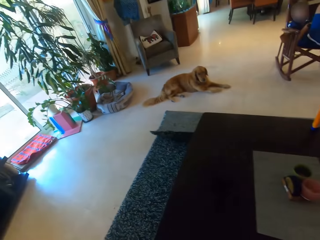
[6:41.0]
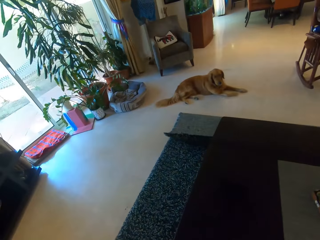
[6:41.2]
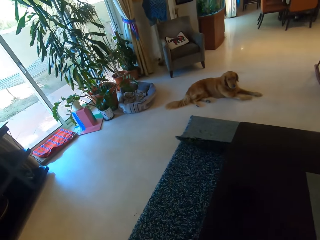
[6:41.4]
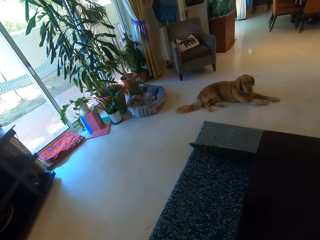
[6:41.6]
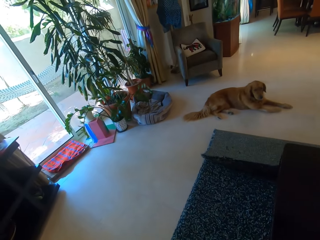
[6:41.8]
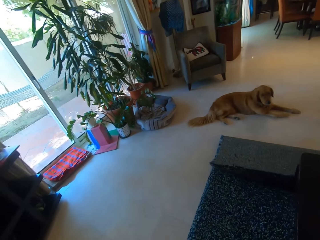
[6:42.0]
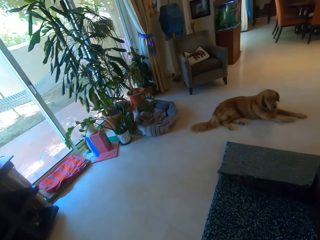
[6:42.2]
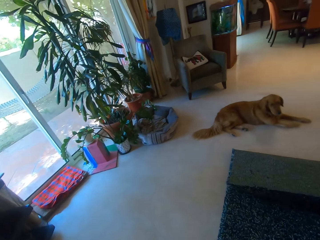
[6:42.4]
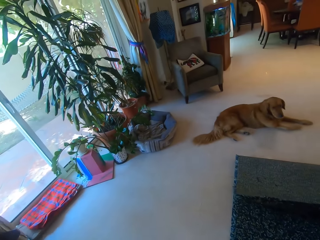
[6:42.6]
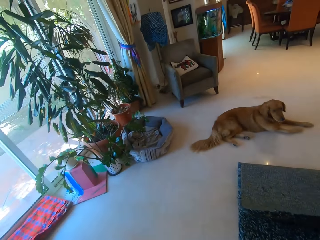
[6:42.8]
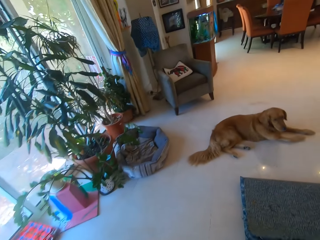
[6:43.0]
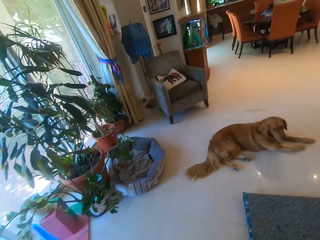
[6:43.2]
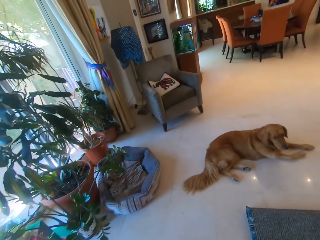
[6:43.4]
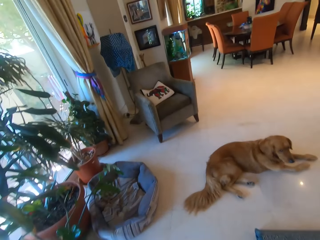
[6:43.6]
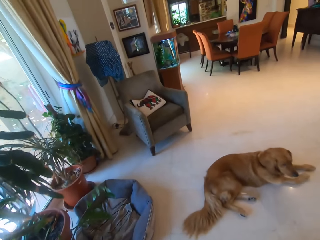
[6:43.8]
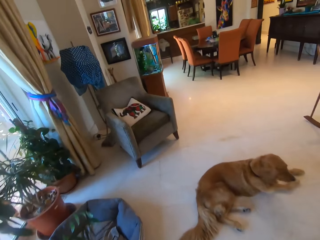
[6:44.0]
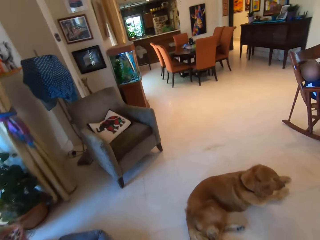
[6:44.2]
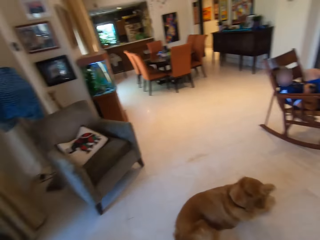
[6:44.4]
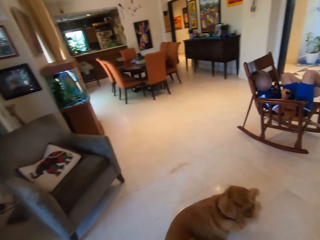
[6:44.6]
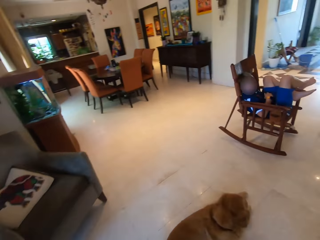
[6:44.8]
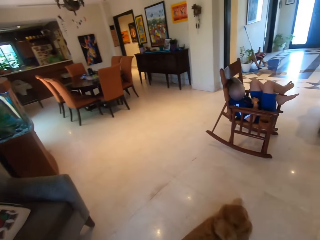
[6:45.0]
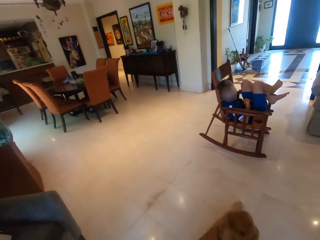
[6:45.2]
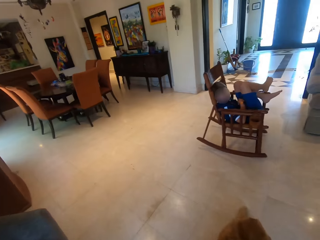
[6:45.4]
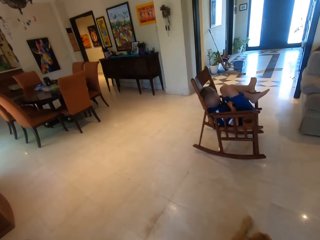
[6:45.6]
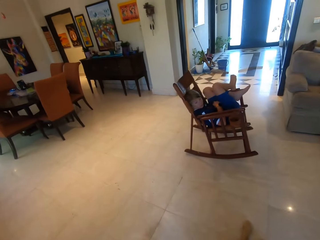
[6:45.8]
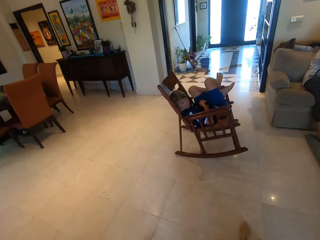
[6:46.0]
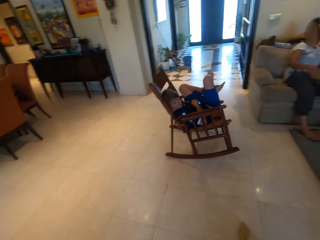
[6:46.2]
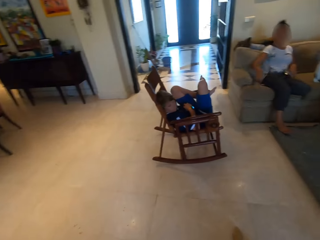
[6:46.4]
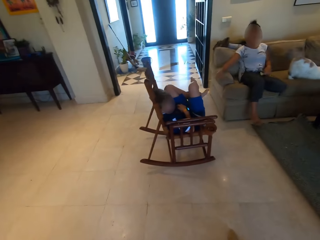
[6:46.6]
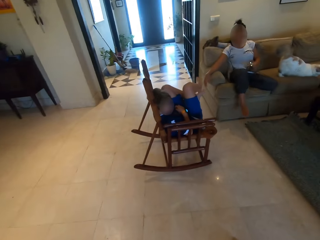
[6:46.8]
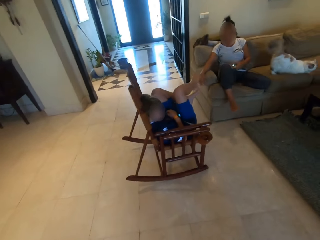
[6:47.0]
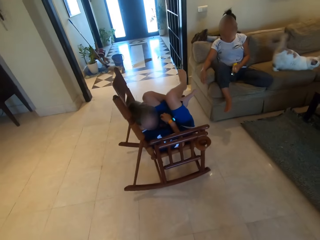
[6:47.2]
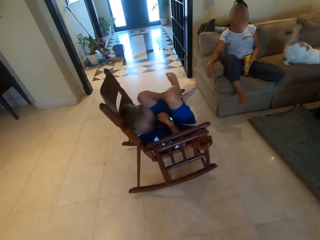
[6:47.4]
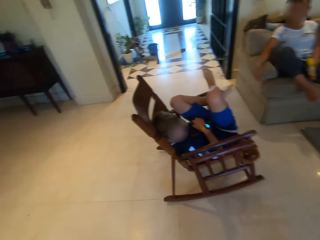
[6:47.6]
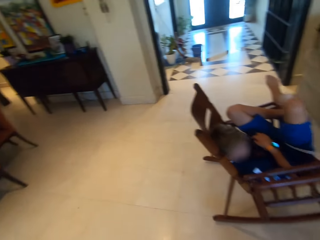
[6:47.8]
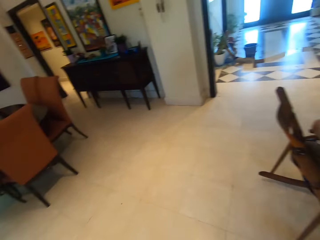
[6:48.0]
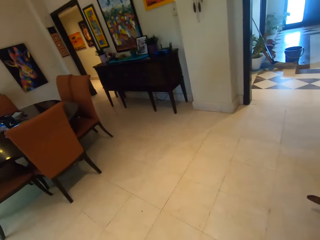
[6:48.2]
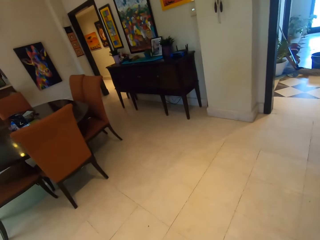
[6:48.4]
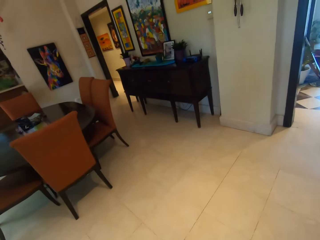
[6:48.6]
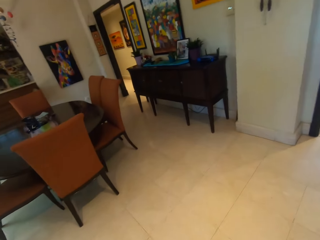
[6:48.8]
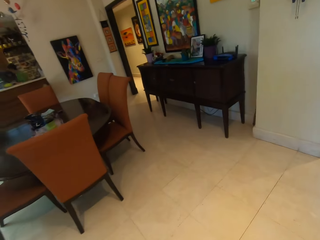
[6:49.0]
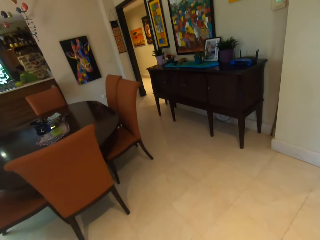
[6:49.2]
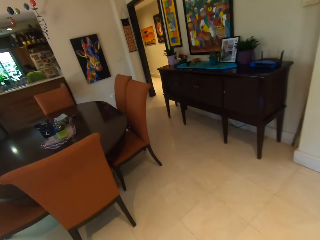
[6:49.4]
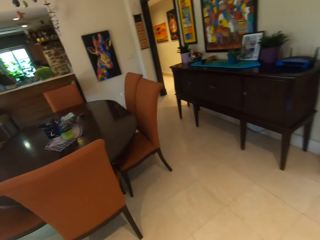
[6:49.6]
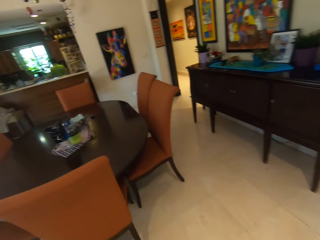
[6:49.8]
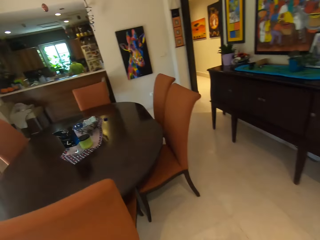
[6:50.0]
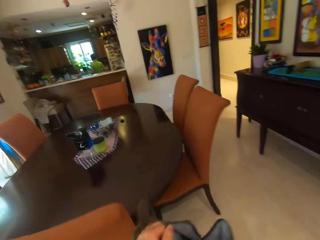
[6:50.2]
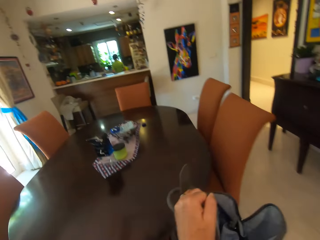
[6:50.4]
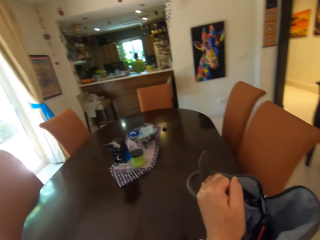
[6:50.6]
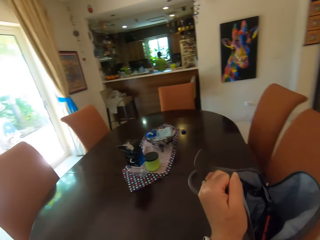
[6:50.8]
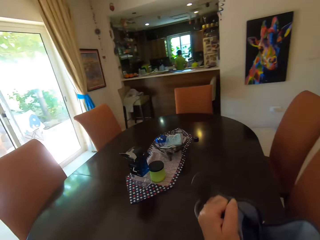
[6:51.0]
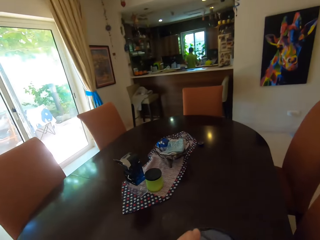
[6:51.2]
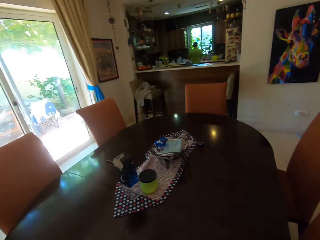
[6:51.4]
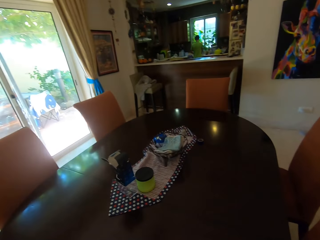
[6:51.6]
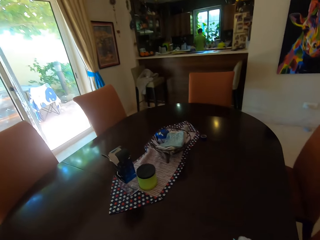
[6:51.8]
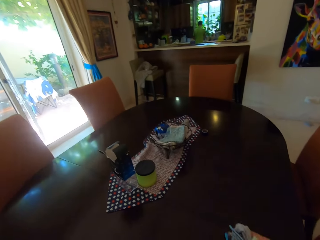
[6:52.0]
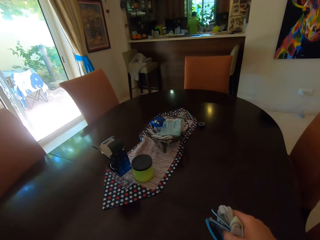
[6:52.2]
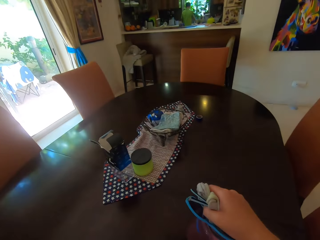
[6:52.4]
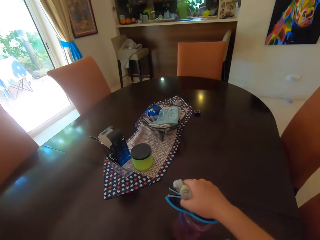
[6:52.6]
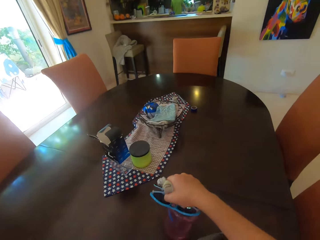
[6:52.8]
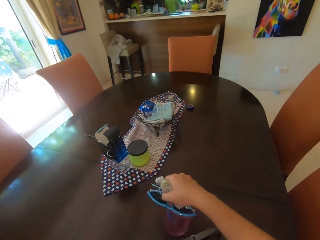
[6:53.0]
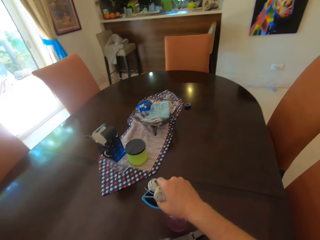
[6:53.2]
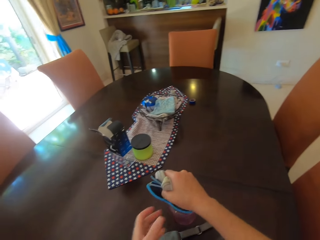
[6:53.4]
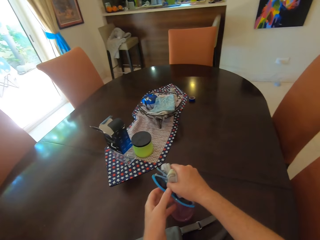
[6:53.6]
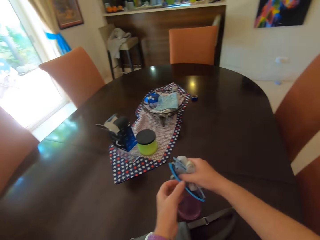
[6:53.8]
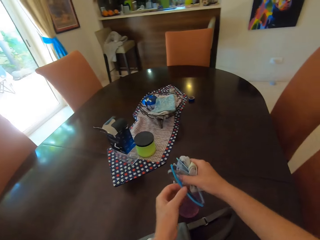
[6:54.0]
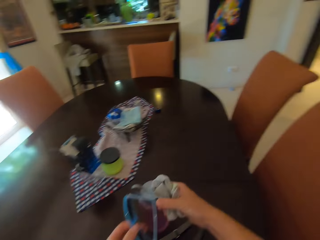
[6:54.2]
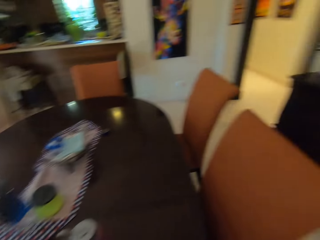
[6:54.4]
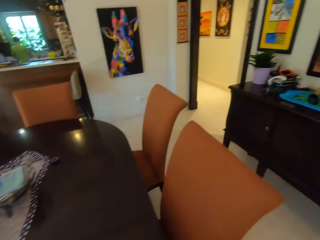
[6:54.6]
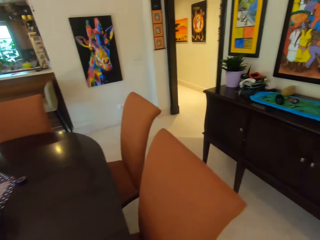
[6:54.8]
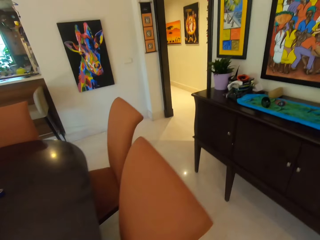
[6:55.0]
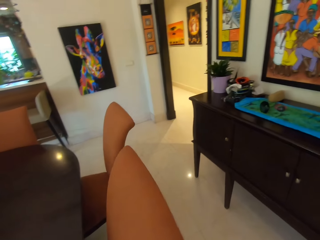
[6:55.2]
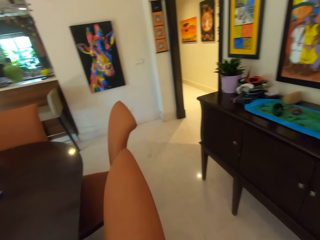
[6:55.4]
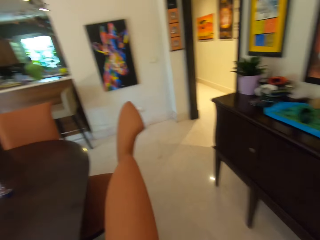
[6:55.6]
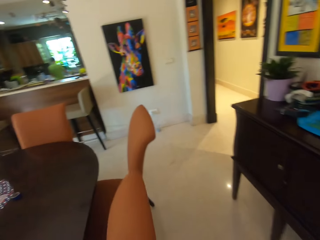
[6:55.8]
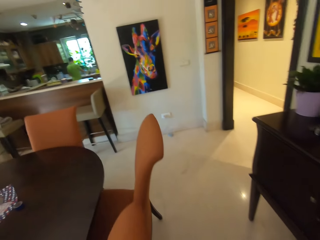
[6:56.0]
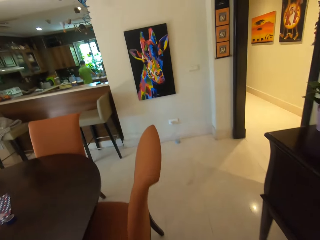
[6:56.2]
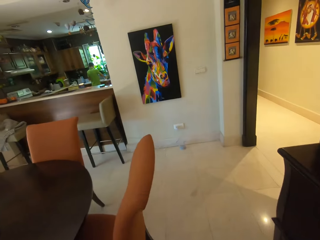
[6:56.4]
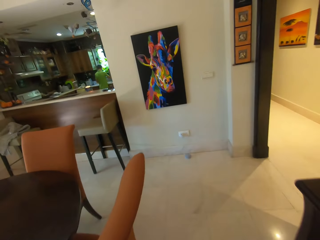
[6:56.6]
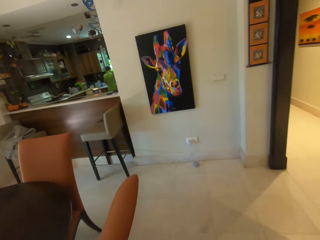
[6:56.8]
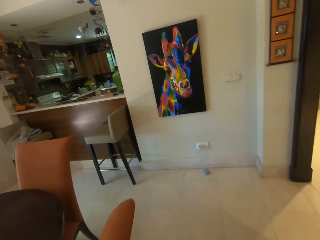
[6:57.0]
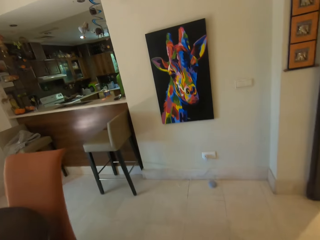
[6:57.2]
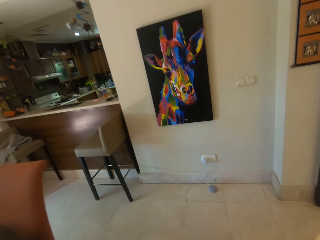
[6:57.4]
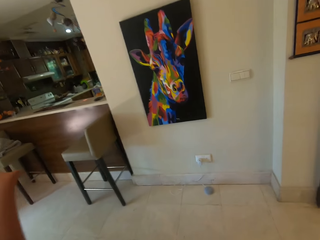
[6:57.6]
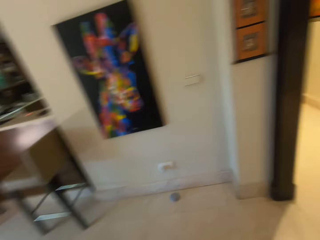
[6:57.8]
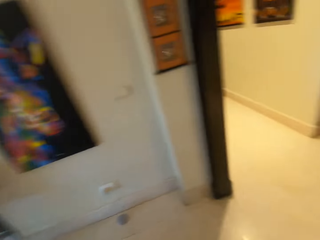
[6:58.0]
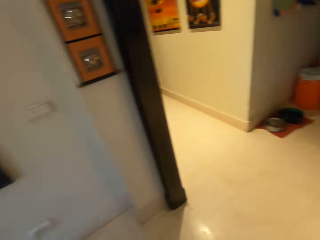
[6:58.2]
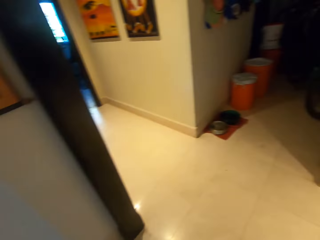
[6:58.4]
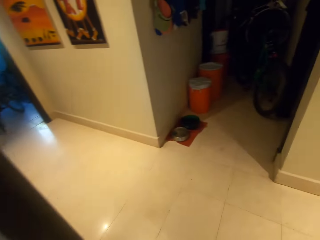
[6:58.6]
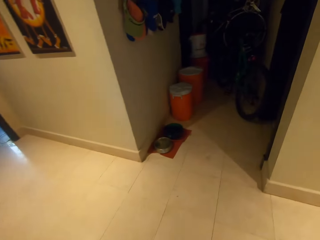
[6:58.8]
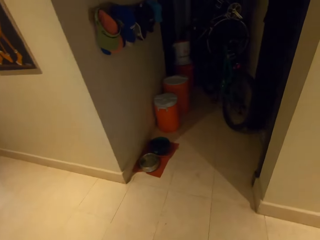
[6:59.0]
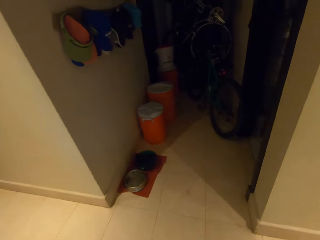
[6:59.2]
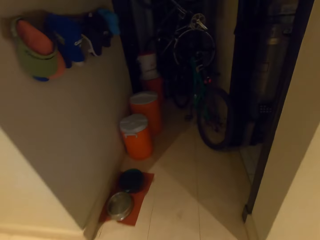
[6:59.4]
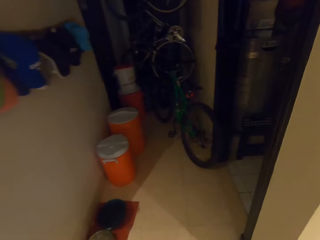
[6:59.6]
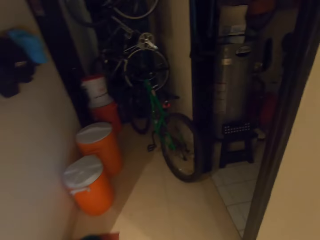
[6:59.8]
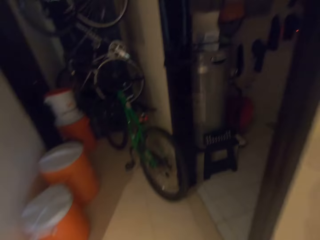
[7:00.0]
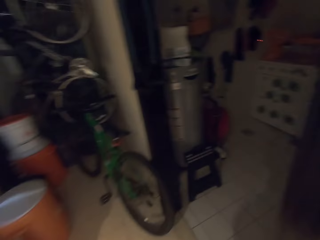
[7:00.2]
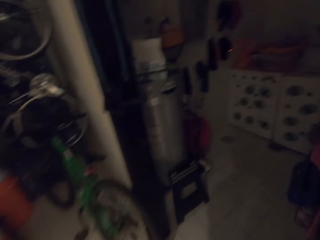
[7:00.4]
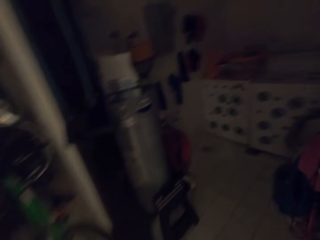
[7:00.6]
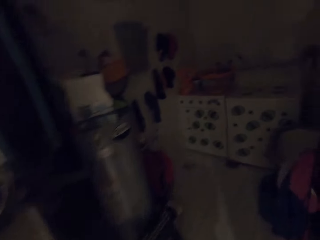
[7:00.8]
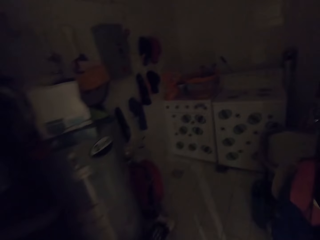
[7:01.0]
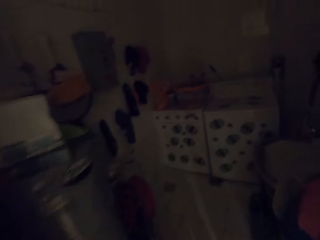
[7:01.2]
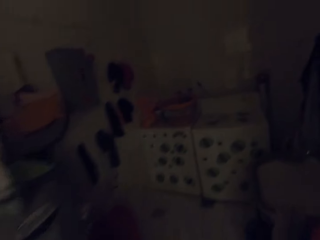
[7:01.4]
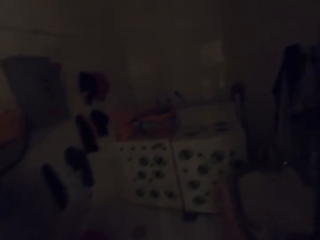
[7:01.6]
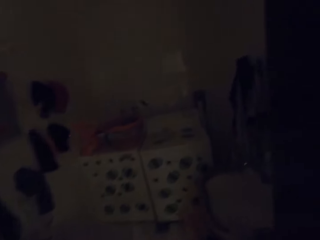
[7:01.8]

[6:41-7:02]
The camera wearer picks up the drinking bottle. They walk around the room. They place the drinking bottle on the table. They walk around the room.
